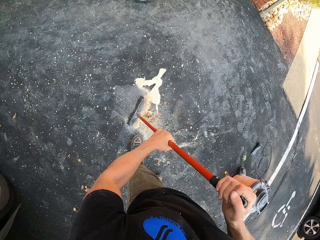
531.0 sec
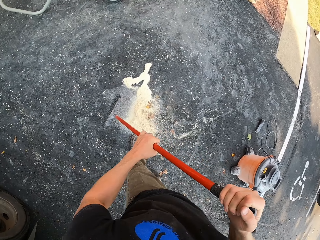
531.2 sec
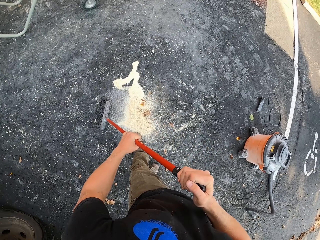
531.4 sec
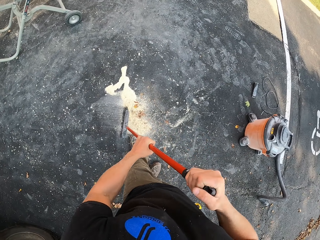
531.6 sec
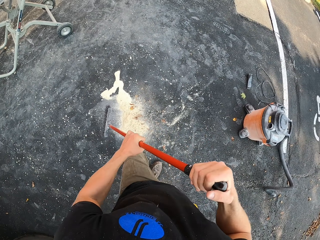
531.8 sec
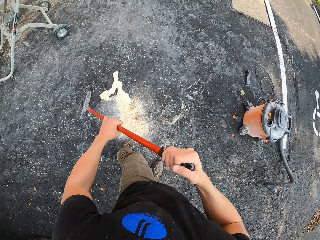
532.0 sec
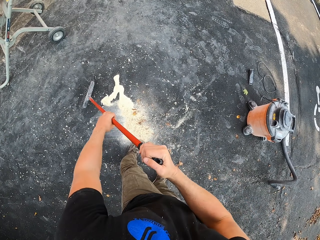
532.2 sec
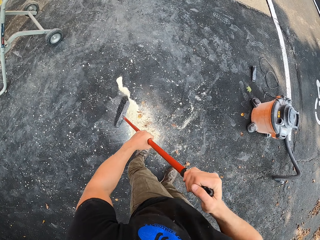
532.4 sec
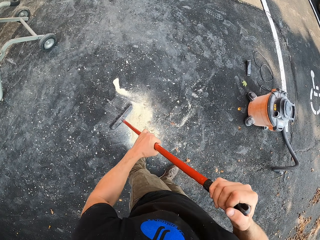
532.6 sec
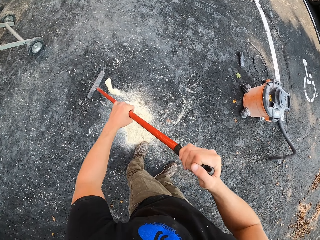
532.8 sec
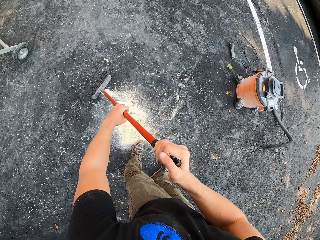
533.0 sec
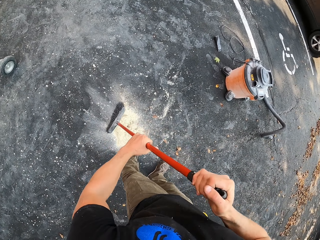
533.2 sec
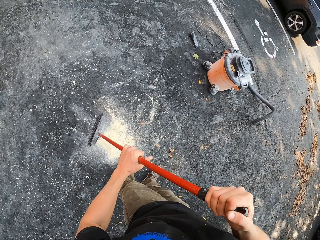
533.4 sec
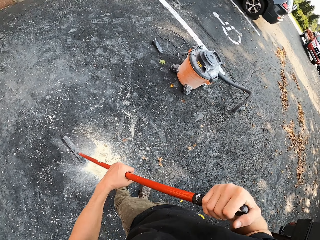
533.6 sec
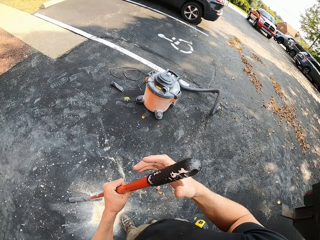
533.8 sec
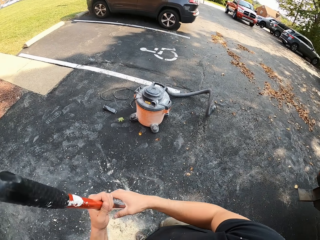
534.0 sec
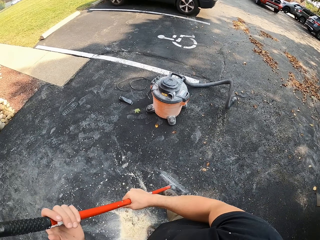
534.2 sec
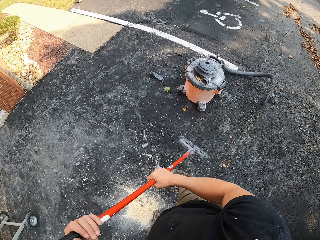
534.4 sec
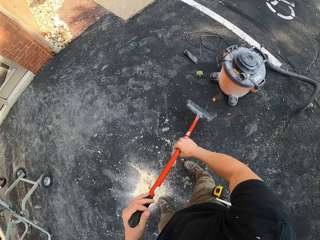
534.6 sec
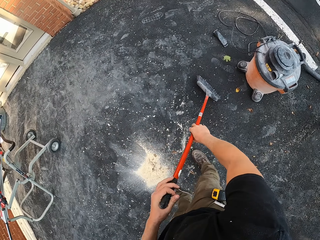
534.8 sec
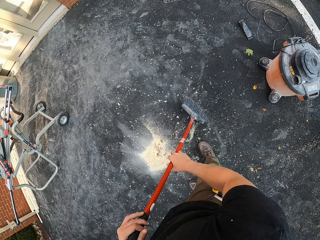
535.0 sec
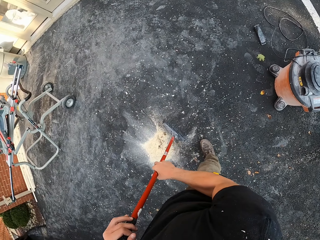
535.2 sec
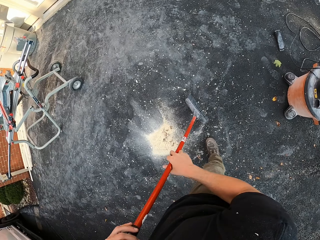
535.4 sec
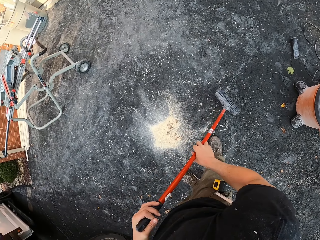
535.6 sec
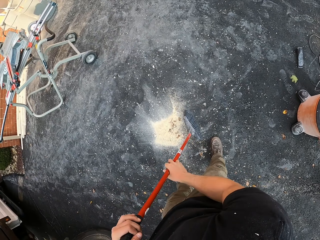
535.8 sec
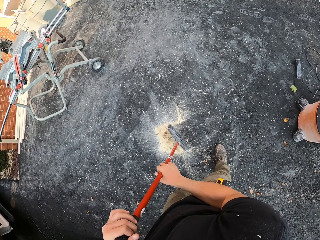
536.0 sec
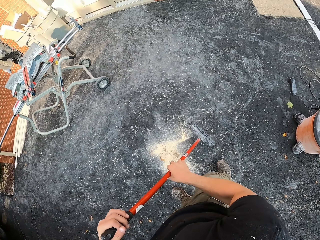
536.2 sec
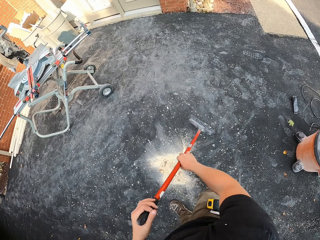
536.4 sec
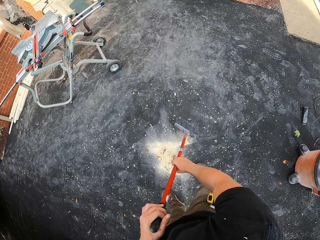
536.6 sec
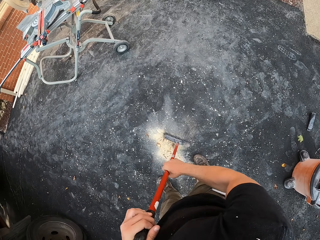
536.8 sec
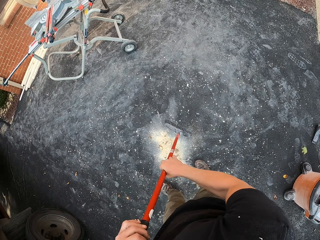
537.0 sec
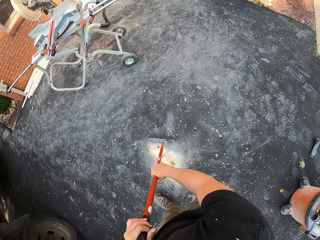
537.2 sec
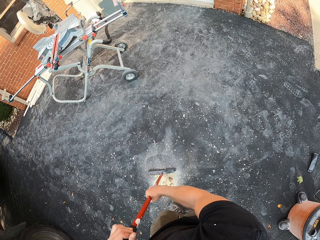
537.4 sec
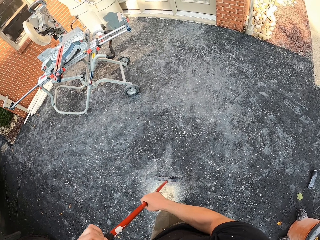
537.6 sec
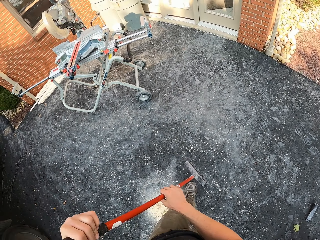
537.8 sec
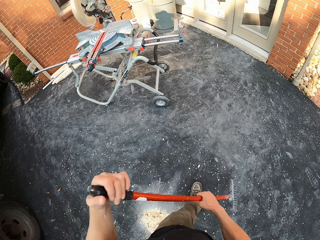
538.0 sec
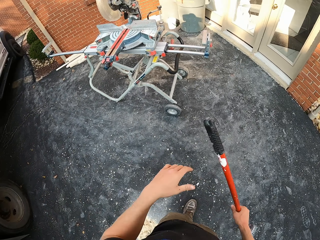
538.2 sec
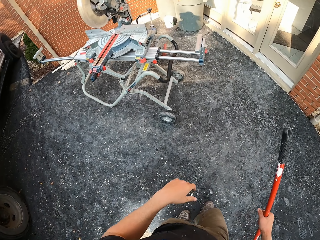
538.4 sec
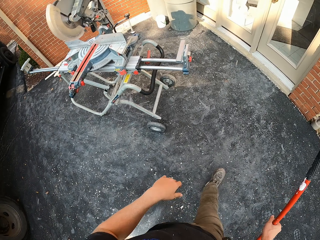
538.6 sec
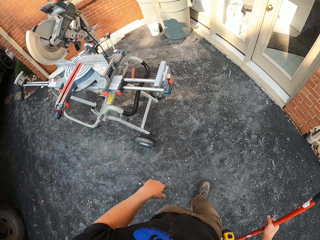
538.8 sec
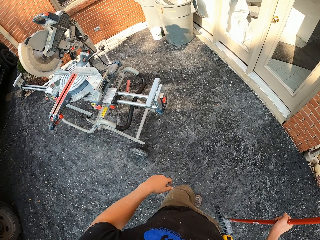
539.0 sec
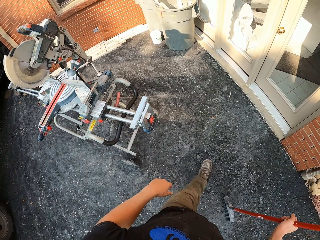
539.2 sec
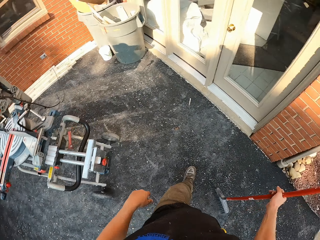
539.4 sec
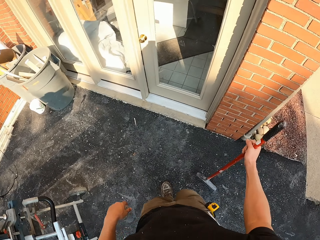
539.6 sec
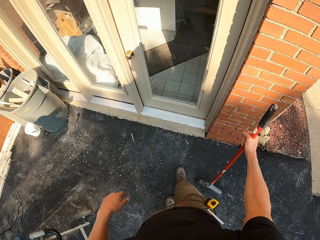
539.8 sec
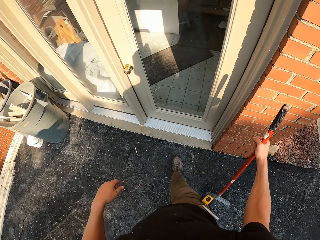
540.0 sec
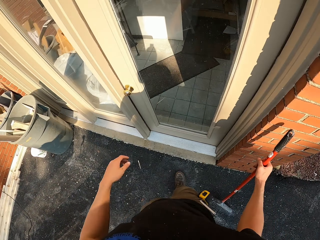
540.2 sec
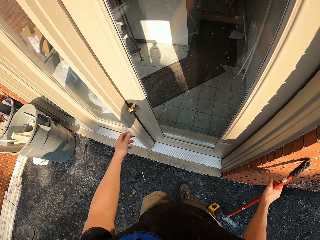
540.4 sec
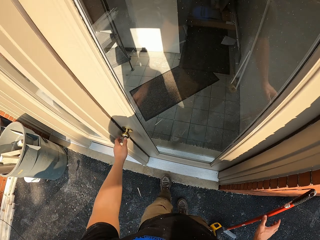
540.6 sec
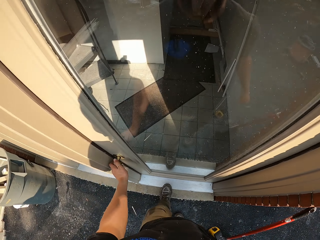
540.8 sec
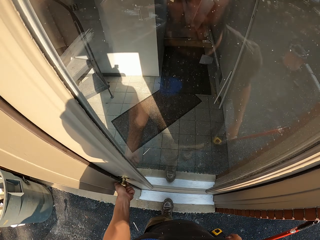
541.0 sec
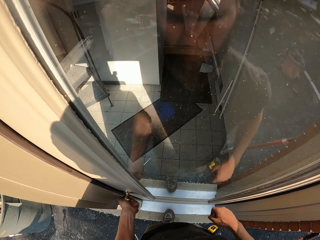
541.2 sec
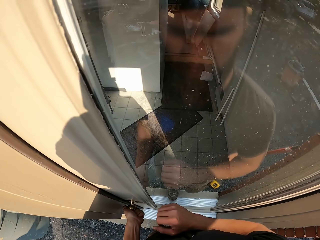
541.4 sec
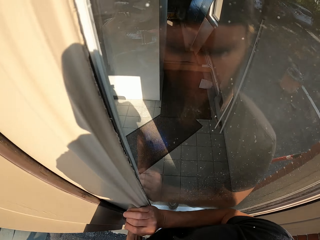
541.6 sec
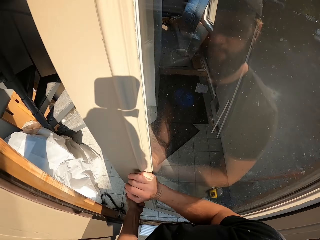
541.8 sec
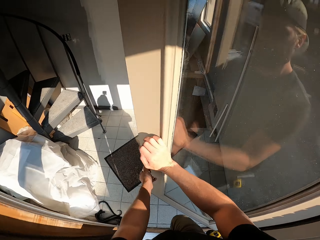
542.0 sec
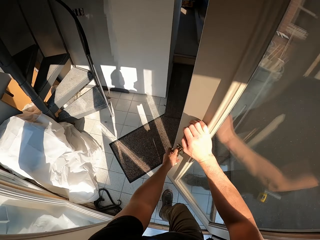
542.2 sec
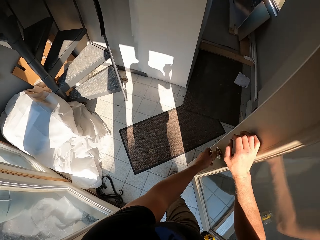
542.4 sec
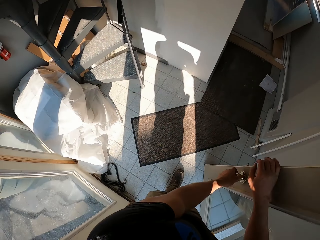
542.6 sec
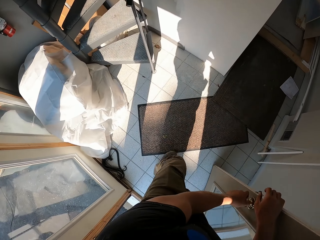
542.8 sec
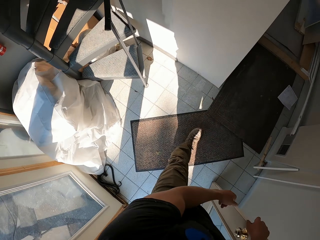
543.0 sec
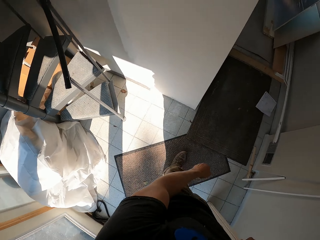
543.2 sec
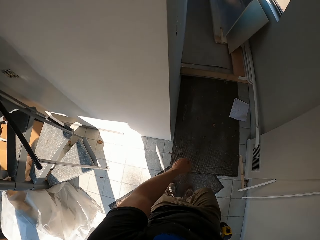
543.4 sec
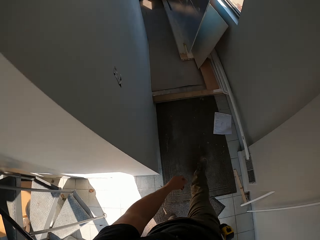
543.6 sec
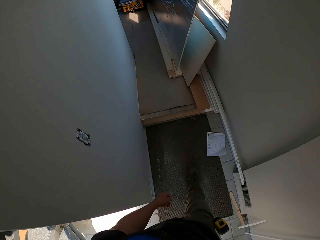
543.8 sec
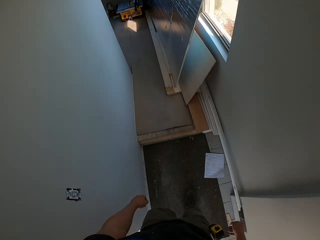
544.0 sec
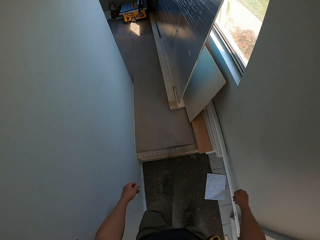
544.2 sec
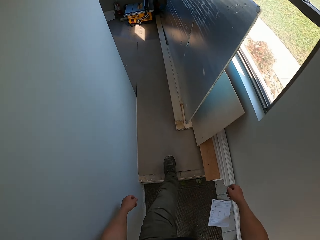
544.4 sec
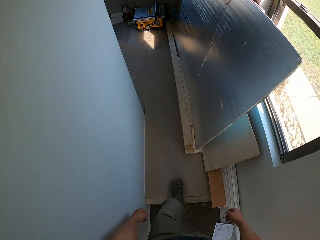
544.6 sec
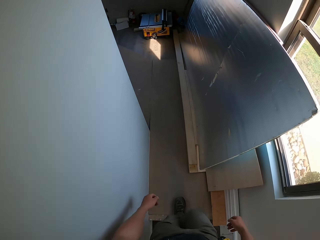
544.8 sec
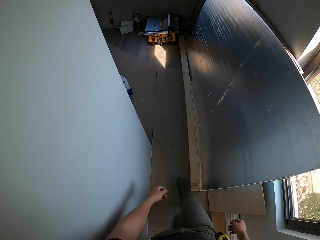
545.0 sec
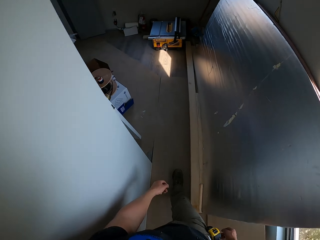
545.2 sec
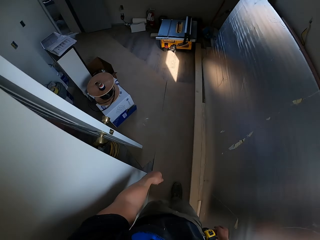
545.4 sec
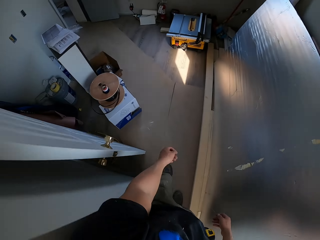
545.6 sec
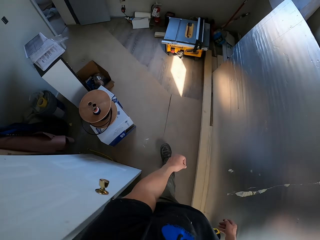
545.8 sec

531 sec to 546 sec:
The camera wearer walks towards the apartment. They put the sweeping brush against the wall. They open the door and enter the room.

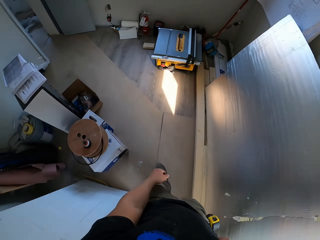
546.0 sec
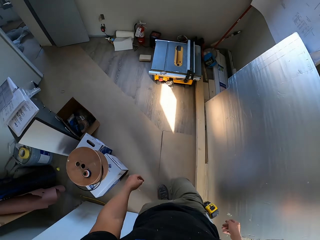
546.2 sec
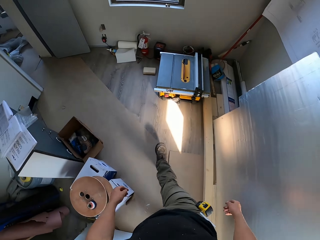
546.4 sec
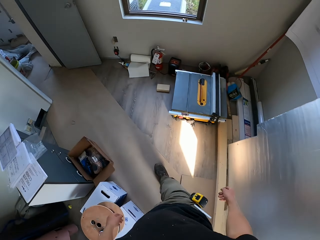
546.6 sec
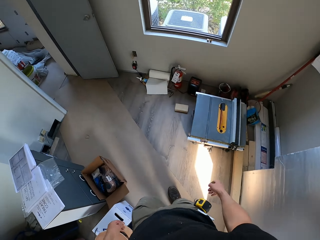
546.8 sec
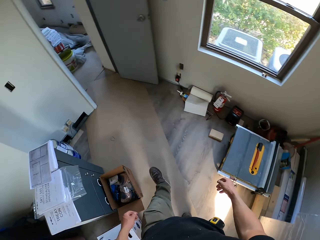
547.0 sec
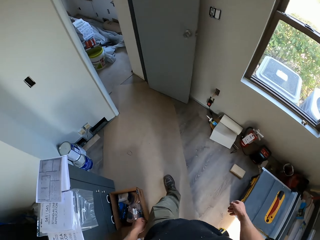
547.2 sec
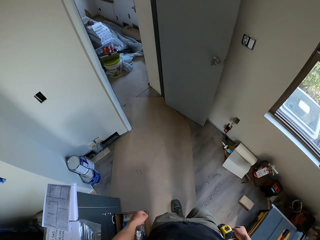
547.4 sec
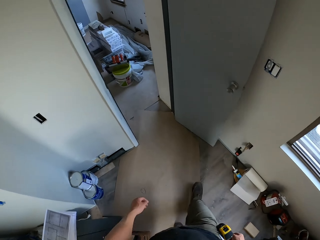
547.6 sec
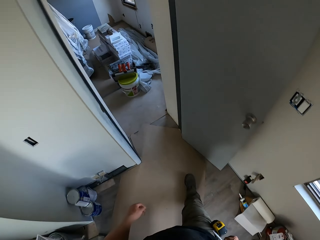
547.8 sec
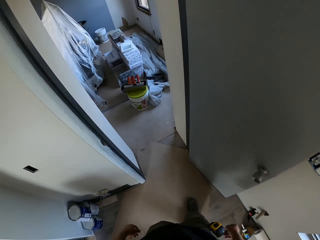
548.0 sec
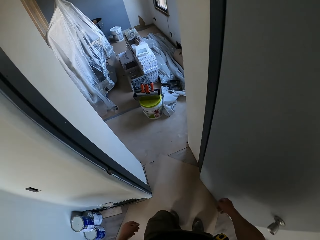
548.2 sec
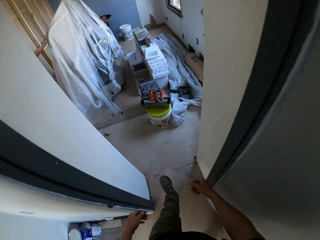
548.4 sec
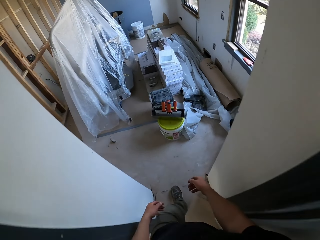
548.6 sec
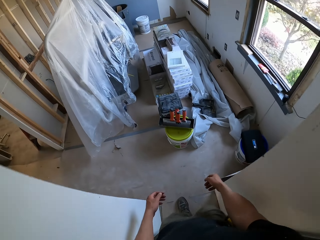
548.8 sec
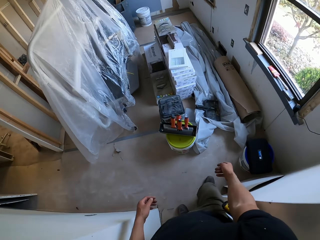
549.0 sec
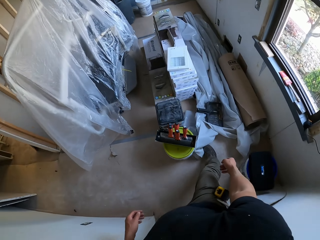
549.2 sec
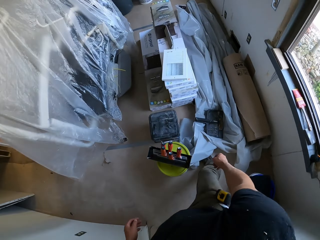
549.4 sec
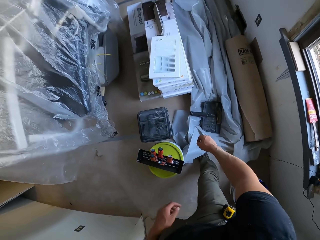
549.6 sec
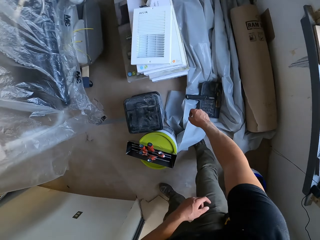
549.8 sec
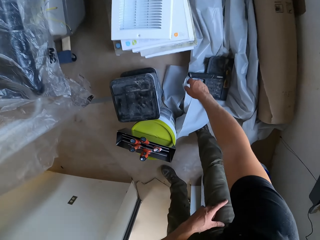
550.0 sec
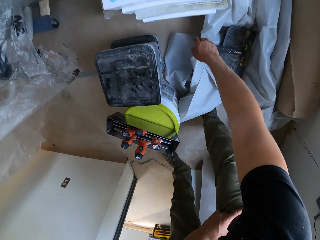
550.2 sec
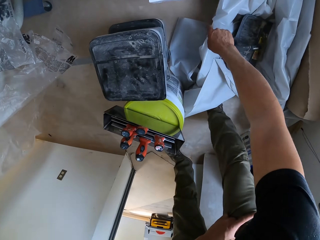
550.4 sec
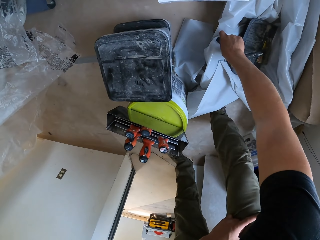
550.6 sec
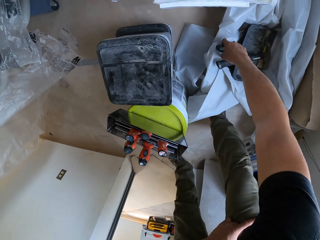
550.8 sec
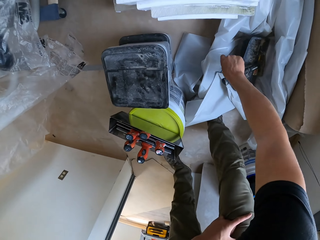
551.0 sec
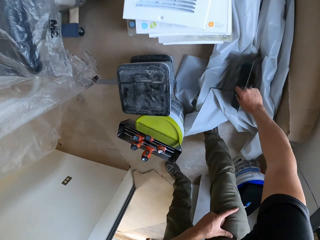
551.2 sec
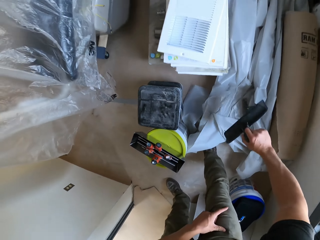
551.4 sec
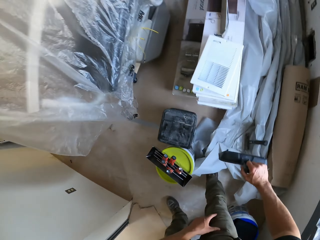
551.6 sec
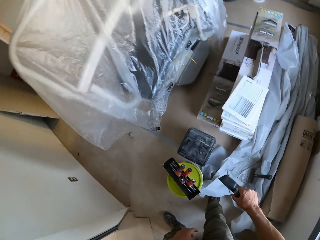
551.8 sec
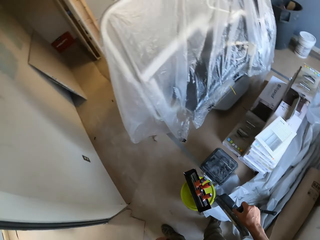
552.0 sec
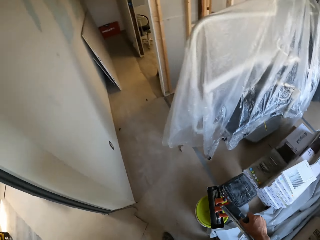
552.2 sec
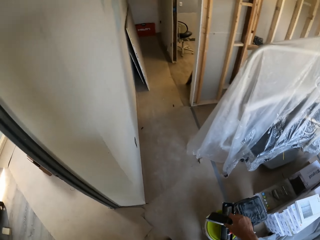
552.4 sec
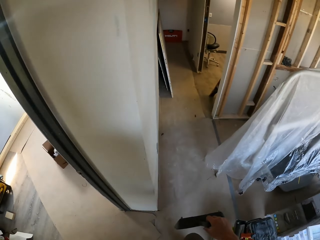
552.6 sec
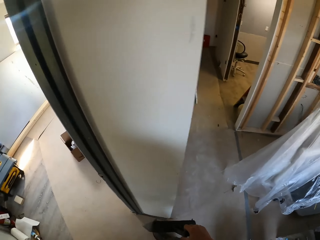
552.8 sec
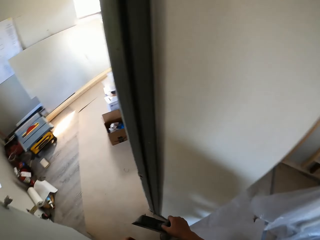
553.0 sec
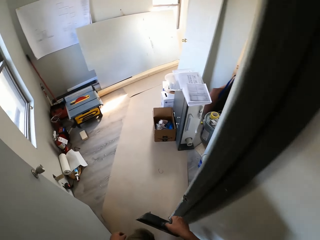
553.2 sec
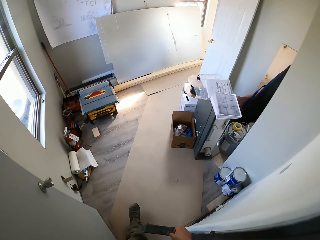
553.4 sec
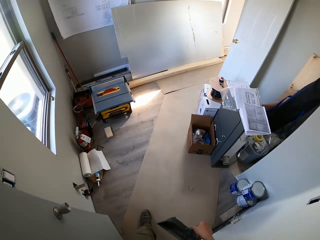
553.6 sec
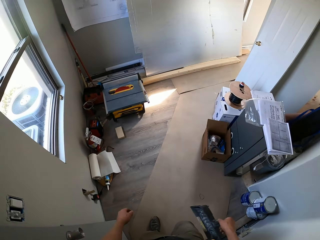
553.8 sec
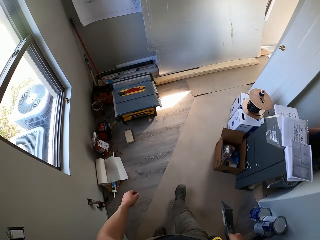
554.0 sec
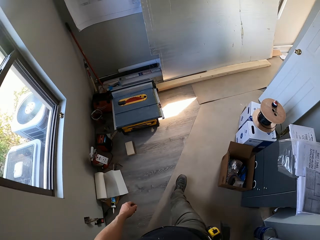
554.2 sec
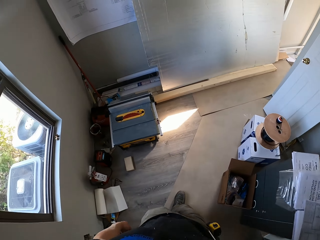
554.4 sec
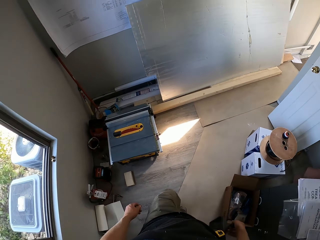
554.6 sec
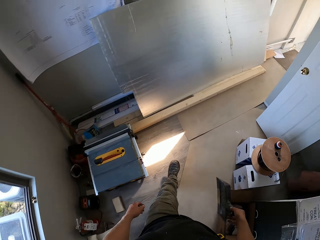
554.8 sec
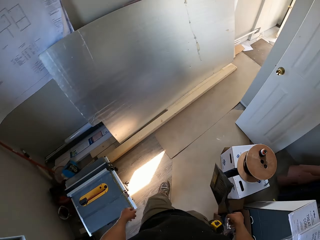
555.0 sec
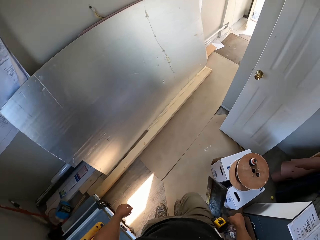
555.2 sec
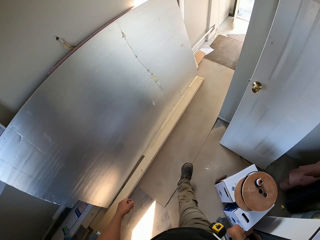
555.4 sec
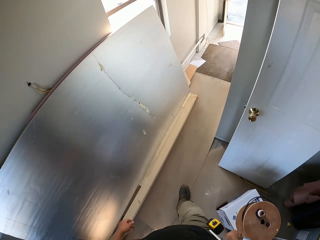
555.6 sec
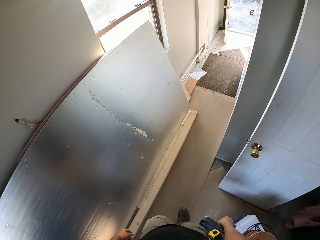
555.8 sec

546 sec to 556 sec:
The camera wearer picks the dustpan. They walk back.
